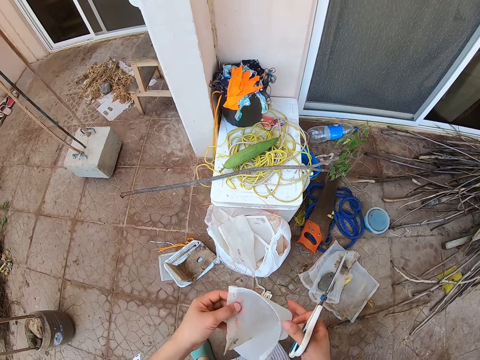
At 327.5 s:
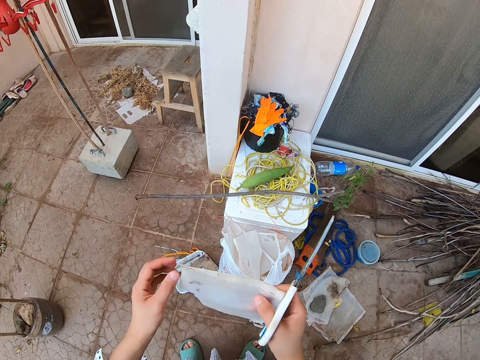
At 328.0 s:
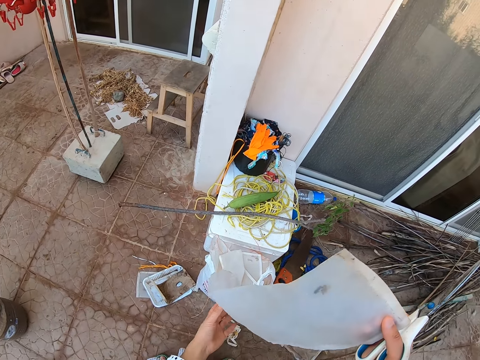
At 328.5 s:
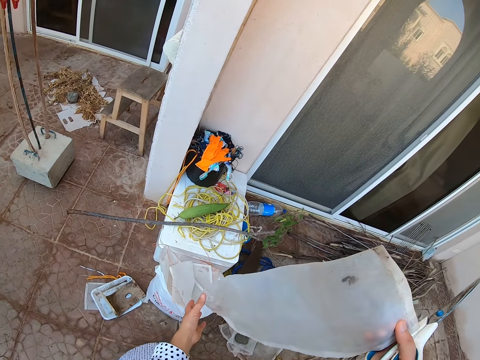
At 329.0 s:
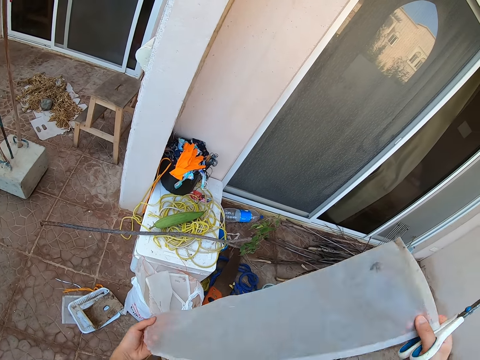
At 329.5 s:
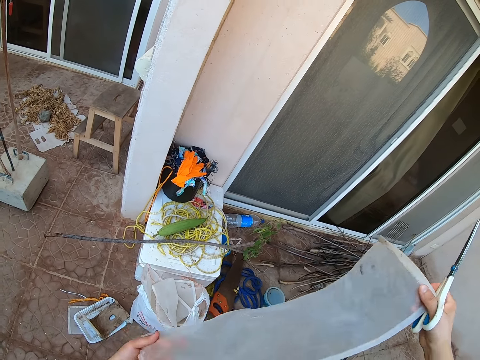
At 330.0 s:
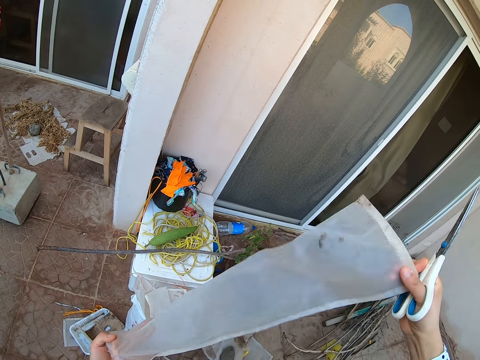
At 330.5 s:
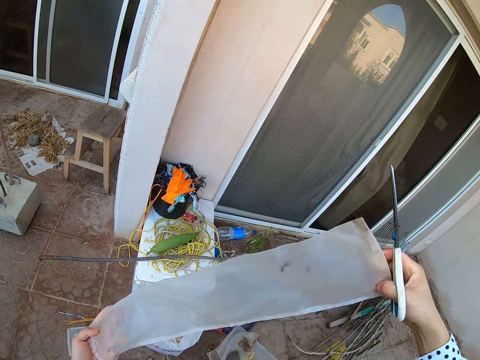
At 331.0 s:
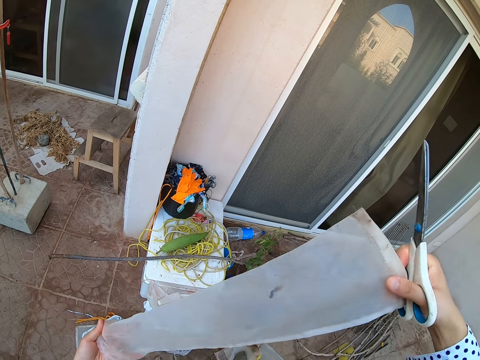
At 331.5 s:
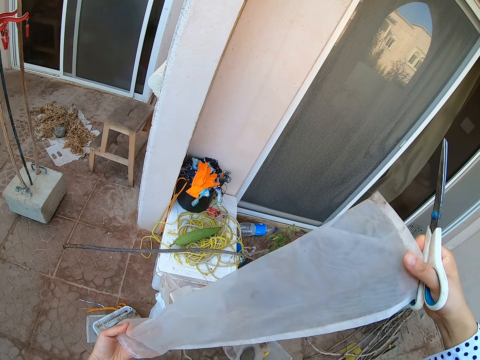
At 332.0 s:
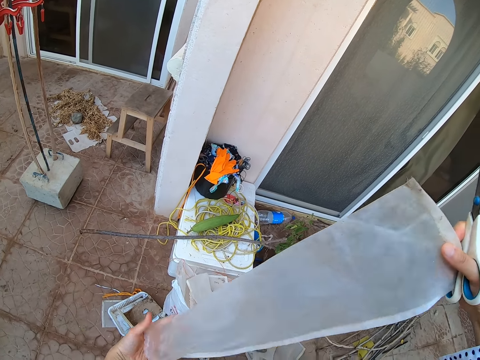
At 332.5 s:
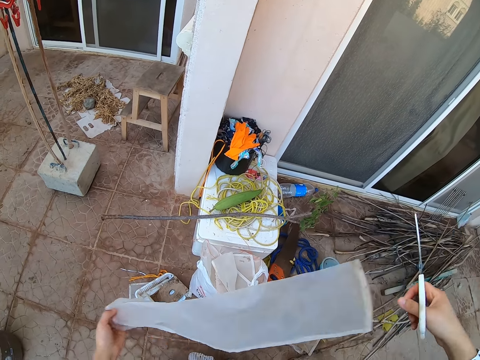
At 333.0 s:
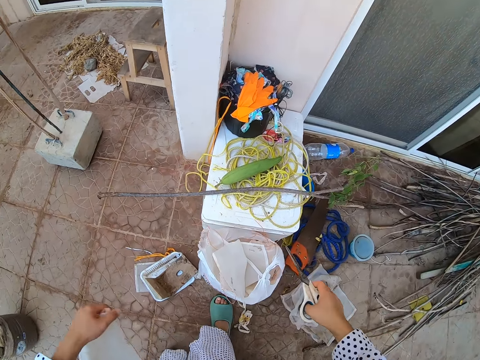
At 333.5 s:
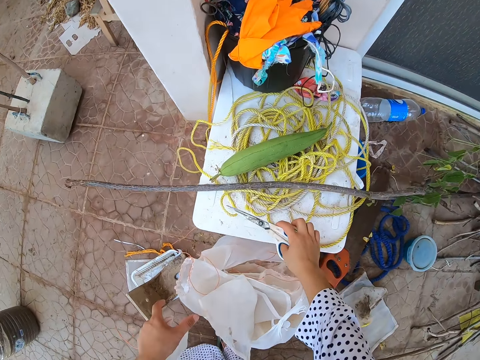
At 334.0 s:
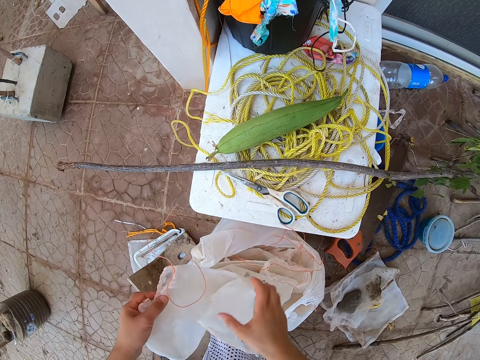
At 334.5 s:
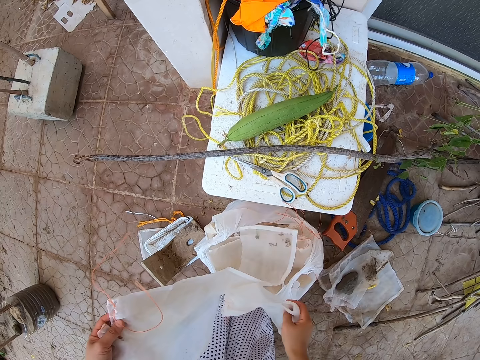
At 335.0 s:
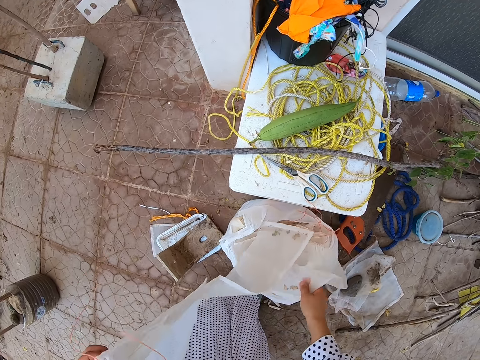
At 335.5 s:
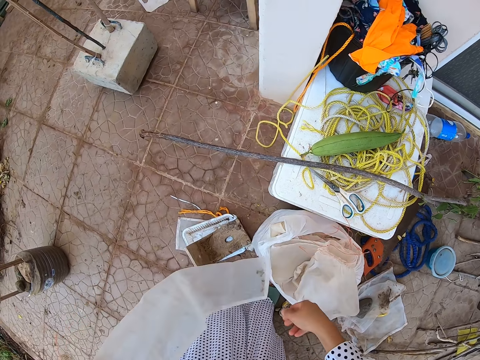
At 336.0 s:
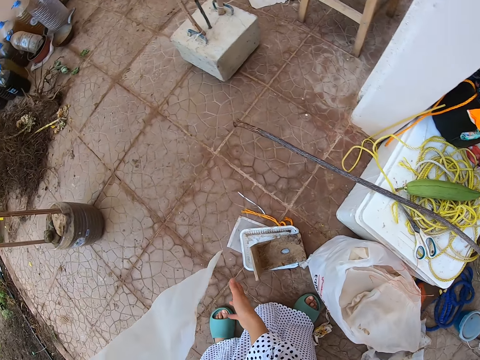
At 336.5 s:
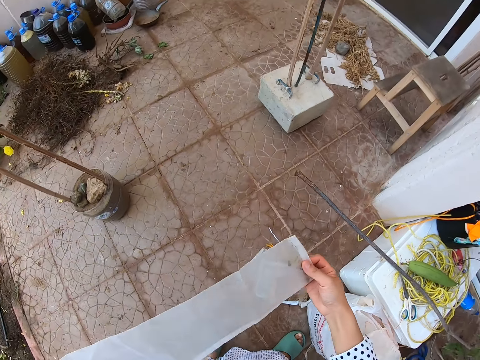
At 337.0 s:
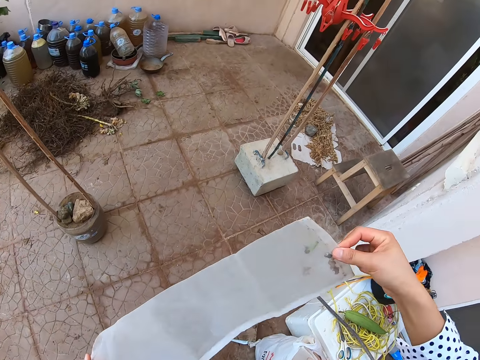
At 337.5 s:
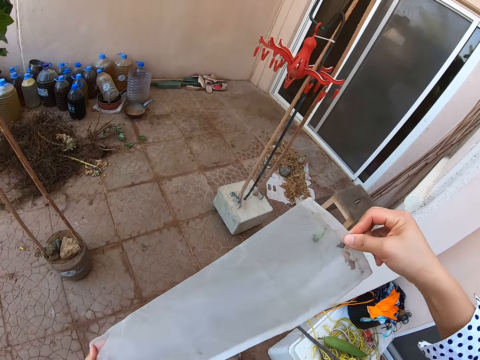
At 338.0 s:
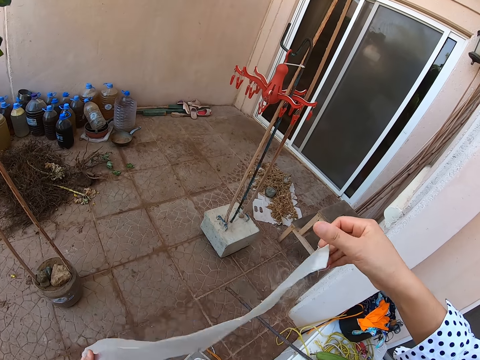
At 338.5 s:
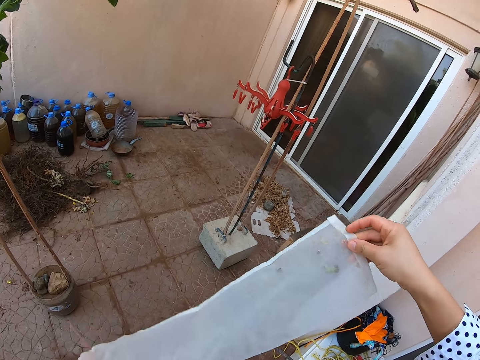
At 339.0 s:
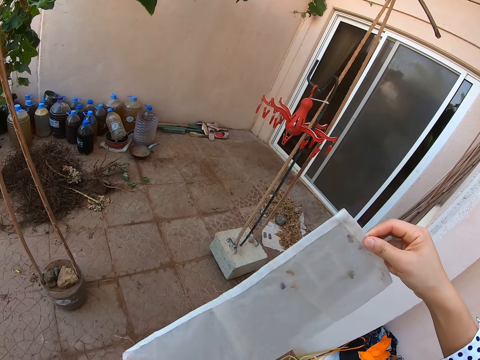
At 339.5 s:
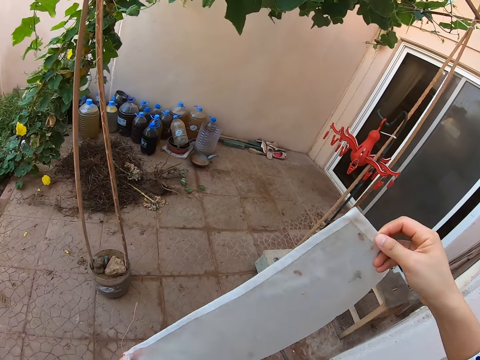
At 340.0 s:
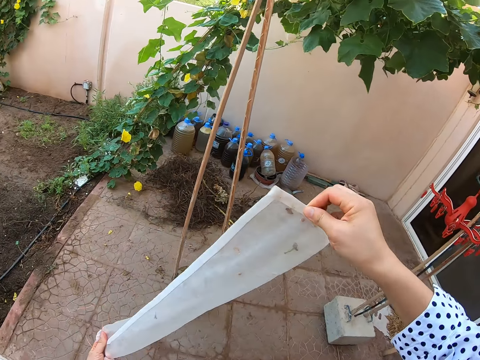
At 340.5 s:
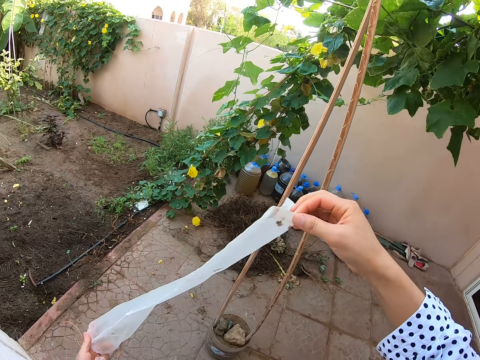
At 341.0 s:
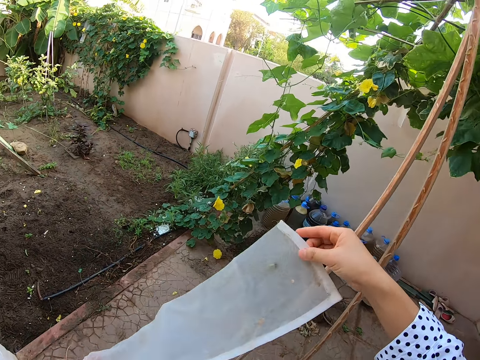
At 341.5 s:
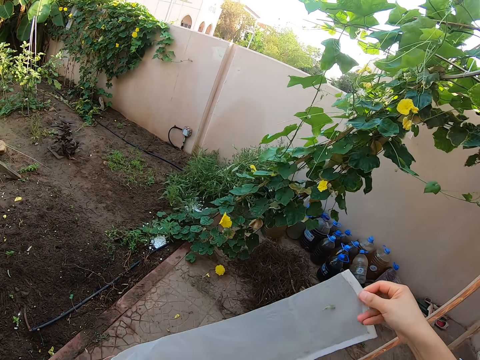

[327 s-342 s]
The camera wearer holds the nylon. They take cover hoops. They put the scissors on a stool. They take the nylons. They hold the nylon up.

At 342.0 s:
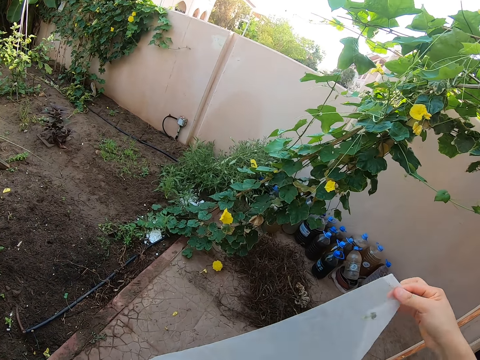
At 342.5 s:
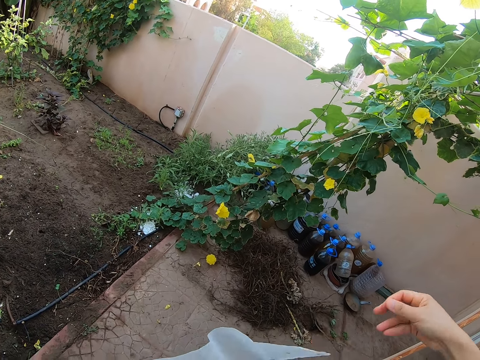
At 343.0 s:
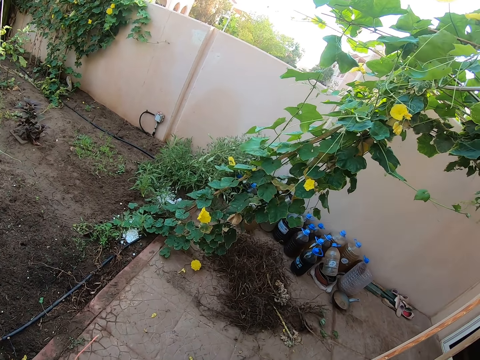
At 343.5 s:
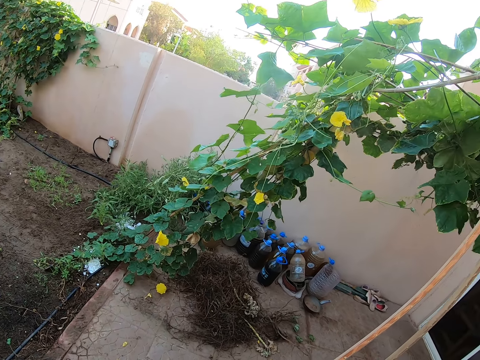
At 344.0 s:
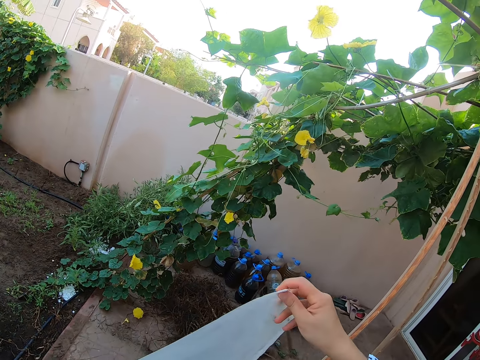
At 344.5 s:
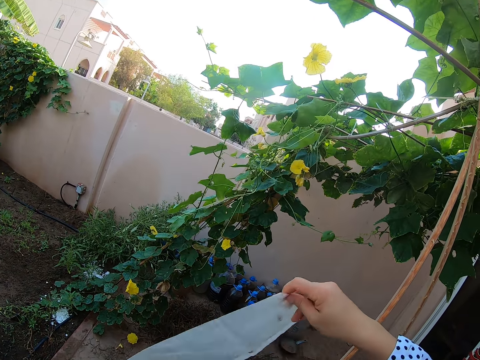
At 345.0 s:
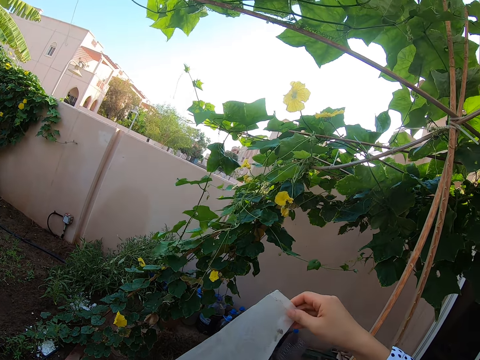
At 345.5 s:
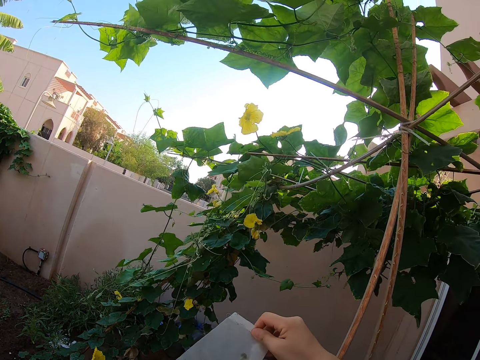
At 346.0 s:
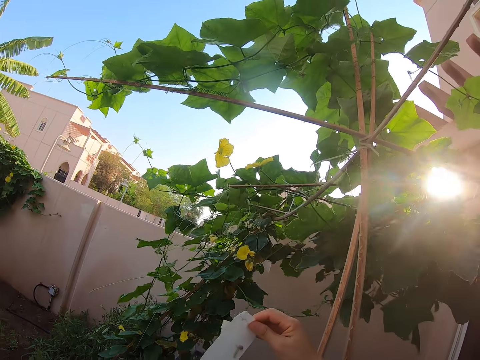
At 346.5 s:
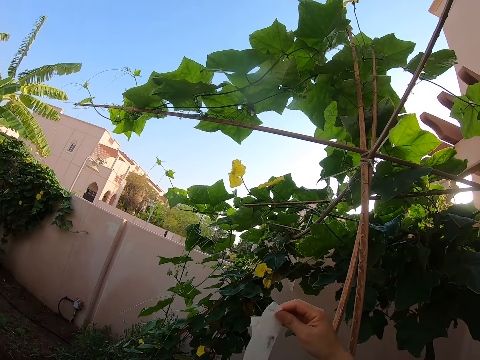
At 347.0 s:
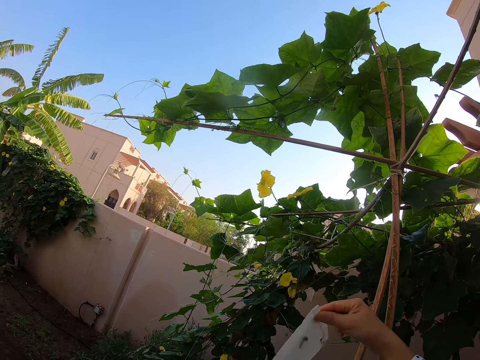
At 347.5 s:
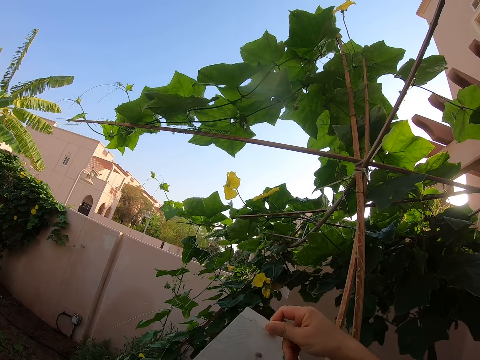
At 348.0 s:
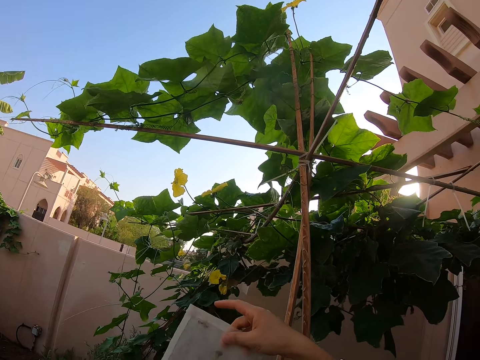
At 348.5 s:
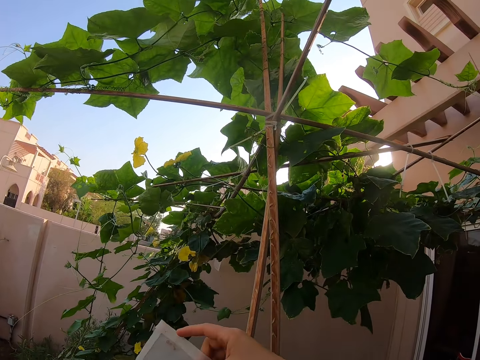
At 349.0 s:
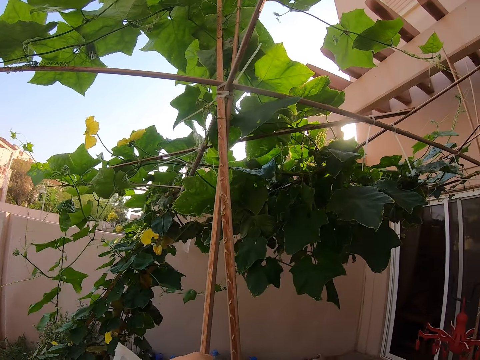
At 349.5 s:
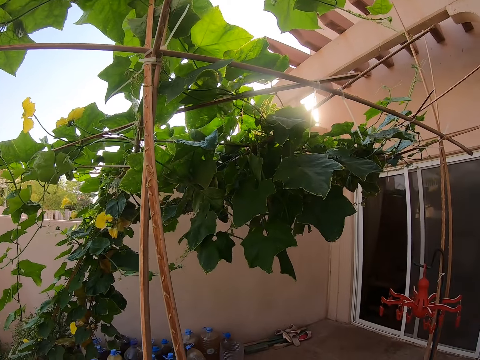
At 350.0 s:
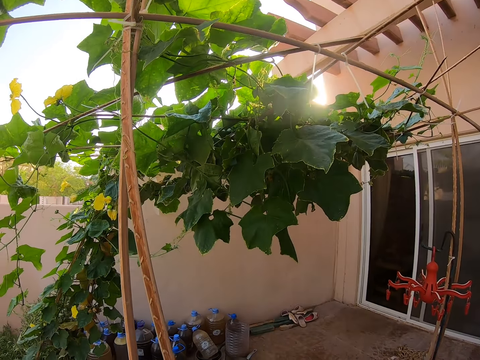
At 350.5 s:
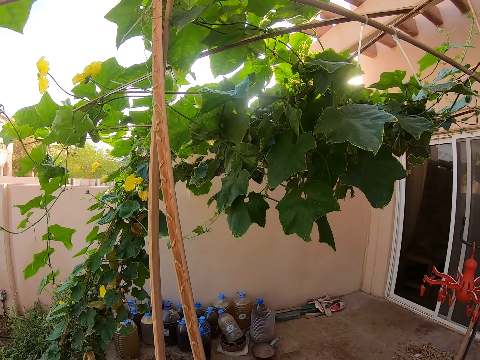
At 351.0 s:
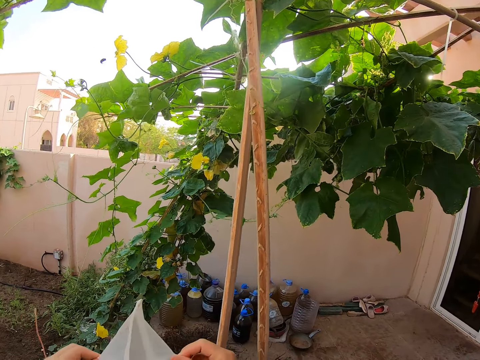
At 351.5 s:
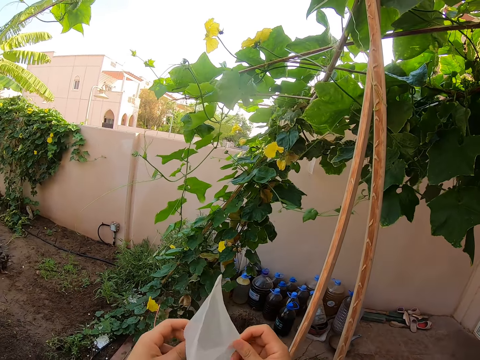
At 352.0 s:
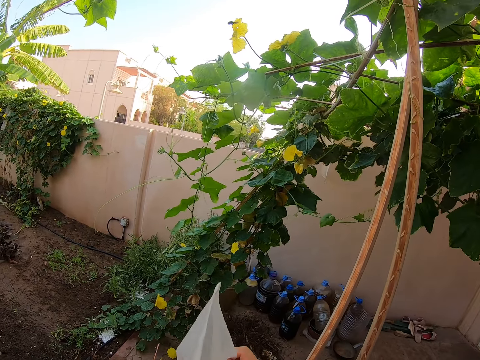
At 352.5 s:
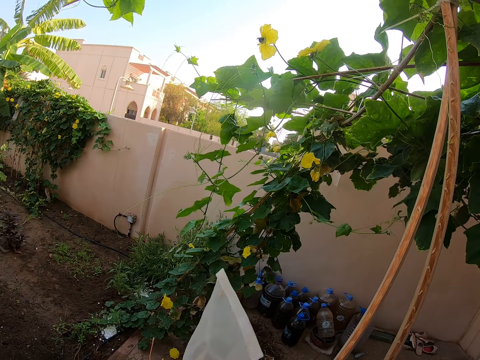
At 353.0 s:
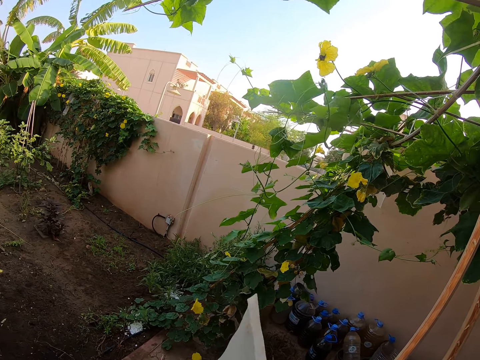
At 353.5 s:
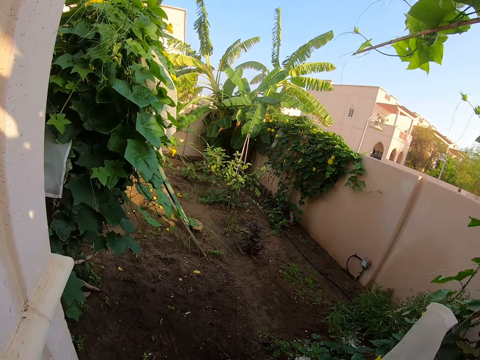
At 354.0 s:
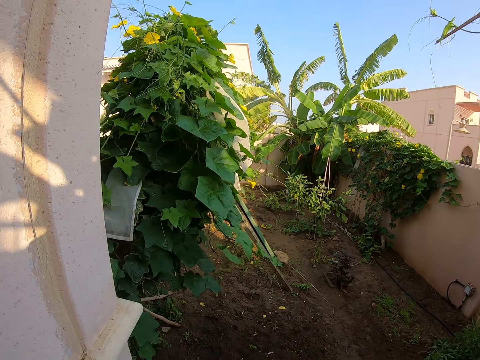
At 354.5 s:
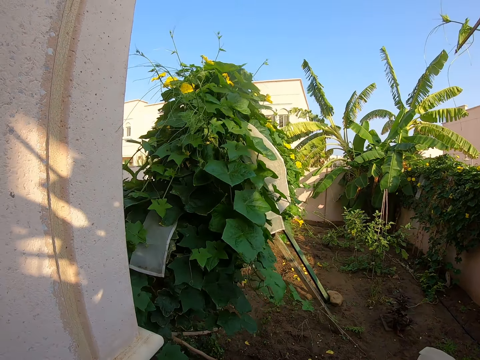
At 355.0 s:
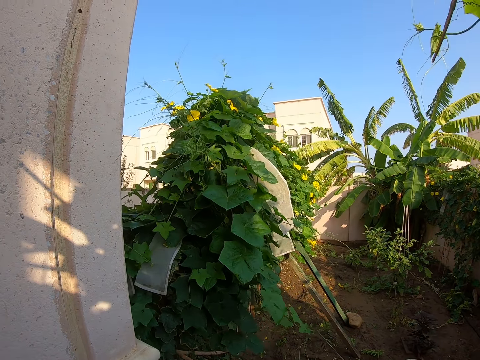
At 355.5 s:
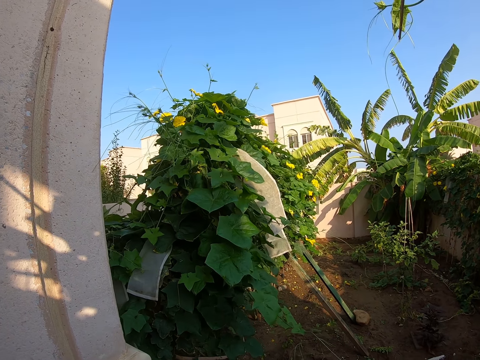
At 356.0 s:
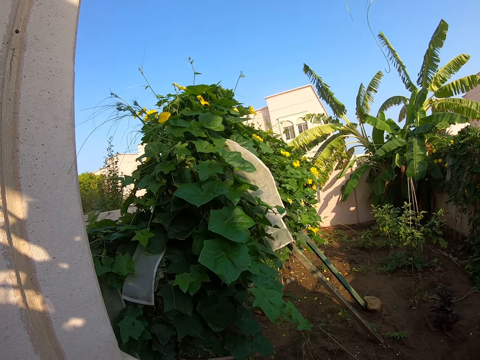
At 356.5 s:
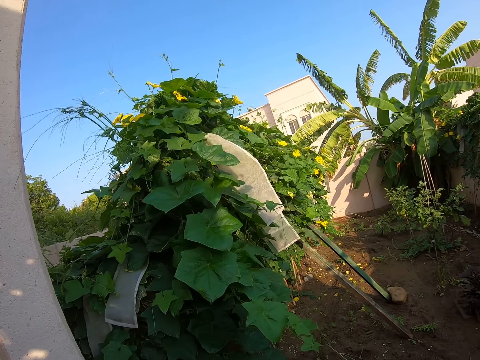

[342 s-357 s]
The camera wearer unfolds the nylon. They look around.
